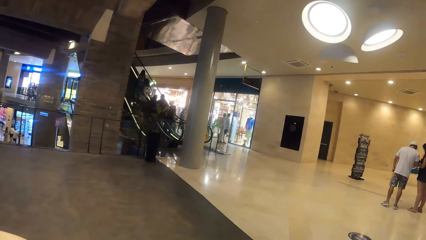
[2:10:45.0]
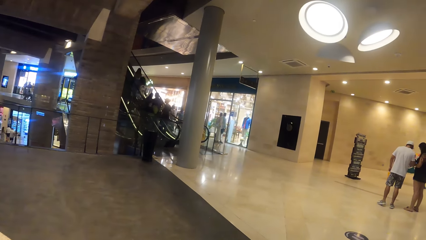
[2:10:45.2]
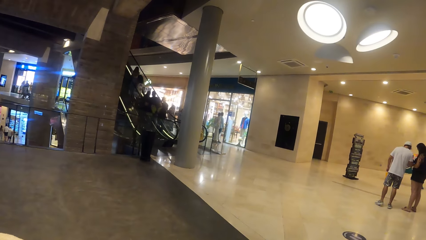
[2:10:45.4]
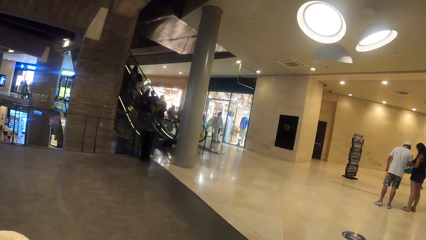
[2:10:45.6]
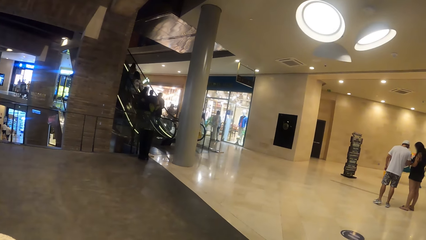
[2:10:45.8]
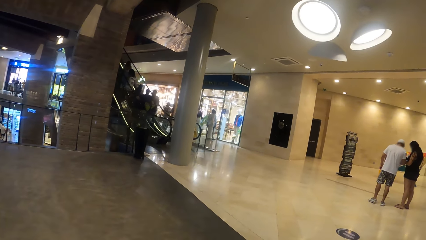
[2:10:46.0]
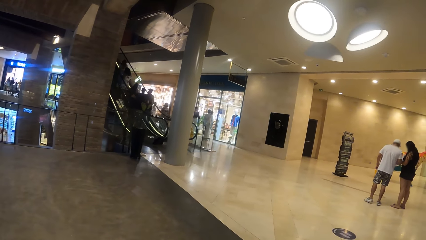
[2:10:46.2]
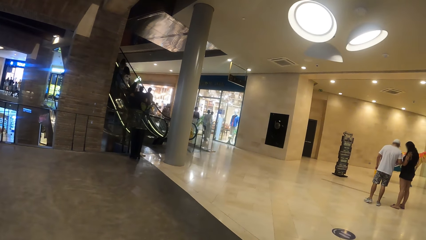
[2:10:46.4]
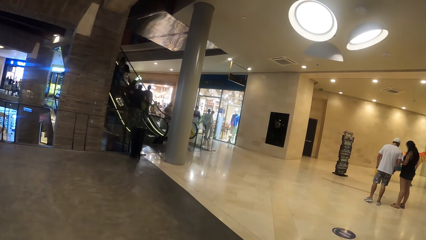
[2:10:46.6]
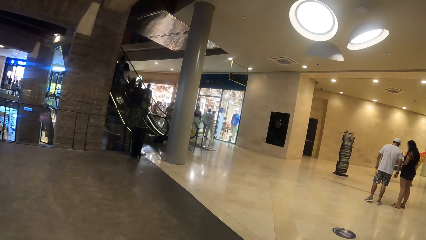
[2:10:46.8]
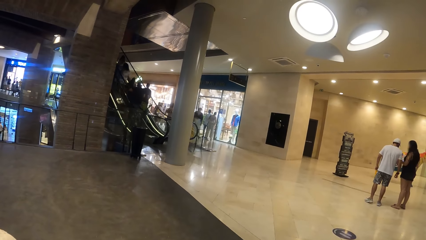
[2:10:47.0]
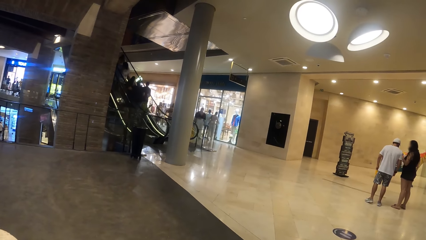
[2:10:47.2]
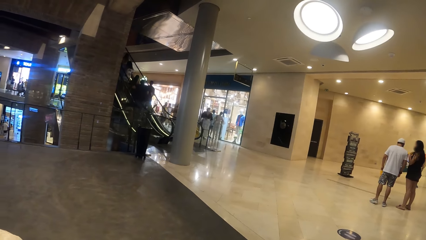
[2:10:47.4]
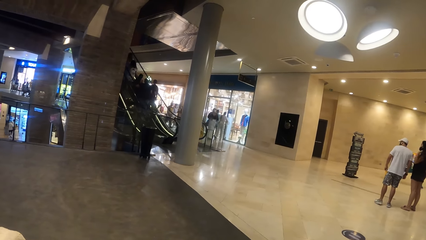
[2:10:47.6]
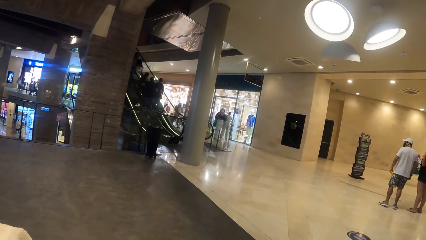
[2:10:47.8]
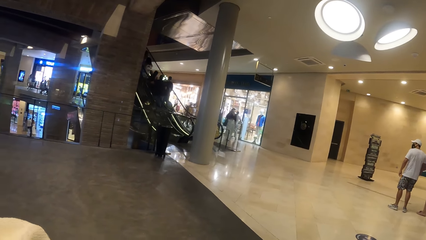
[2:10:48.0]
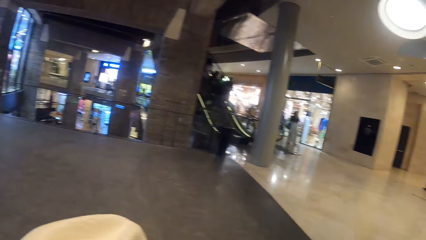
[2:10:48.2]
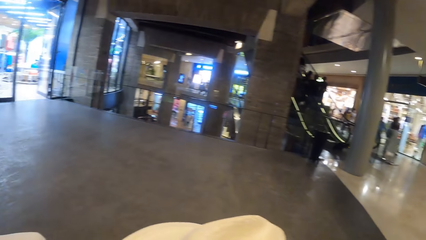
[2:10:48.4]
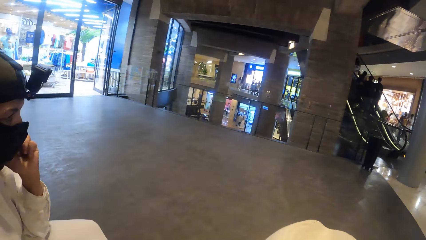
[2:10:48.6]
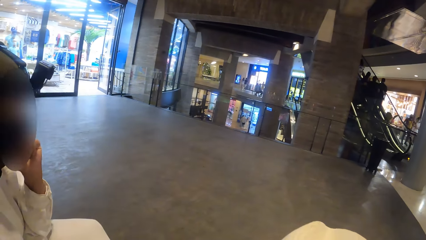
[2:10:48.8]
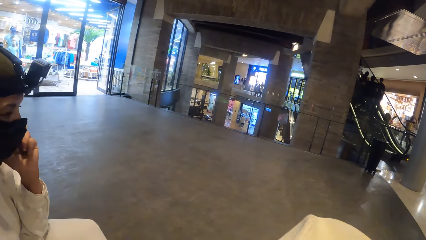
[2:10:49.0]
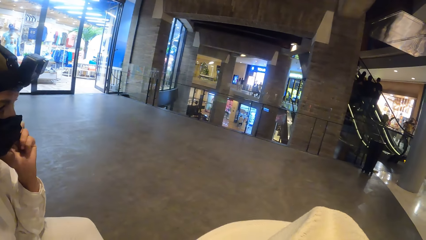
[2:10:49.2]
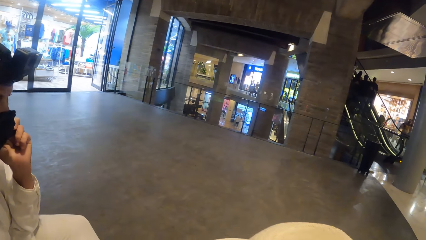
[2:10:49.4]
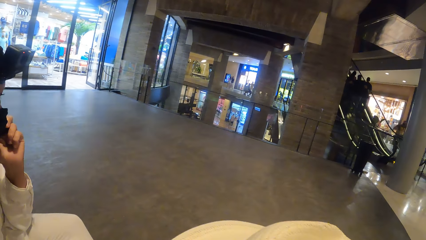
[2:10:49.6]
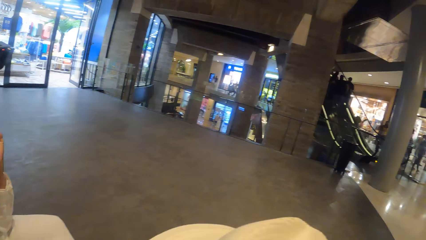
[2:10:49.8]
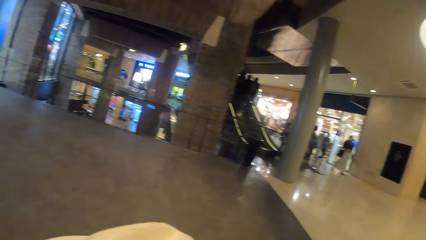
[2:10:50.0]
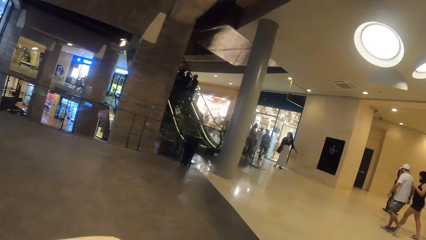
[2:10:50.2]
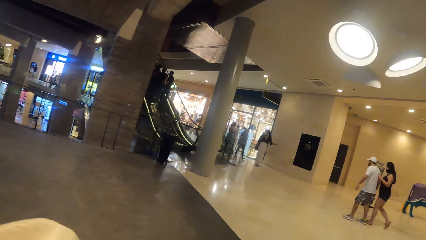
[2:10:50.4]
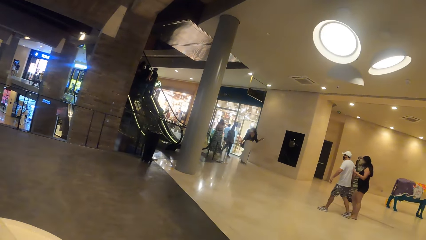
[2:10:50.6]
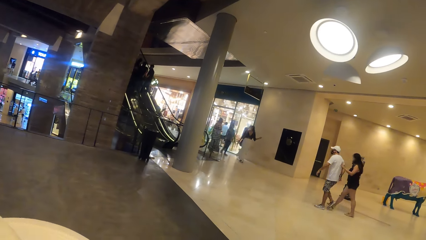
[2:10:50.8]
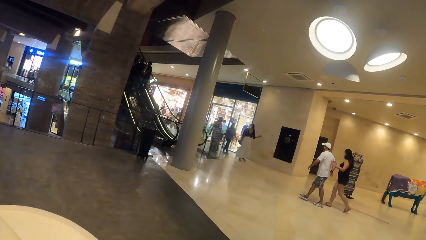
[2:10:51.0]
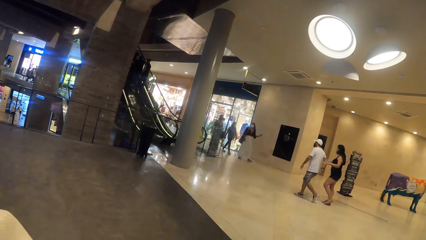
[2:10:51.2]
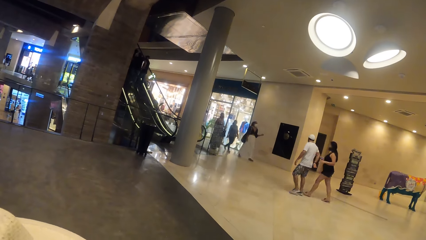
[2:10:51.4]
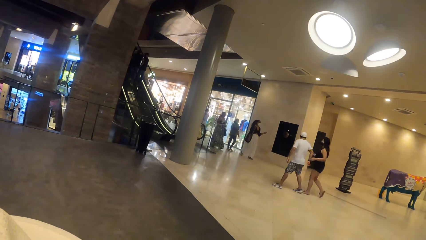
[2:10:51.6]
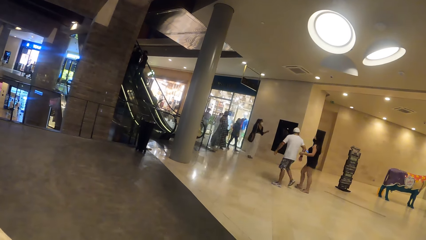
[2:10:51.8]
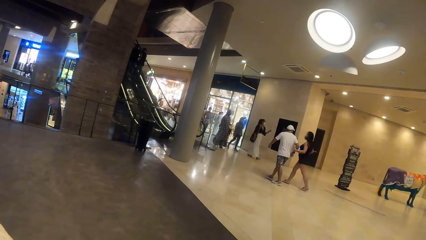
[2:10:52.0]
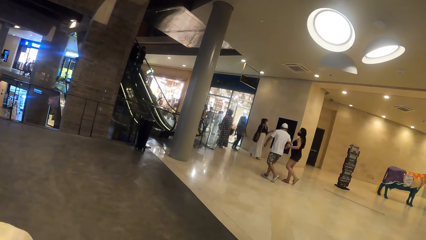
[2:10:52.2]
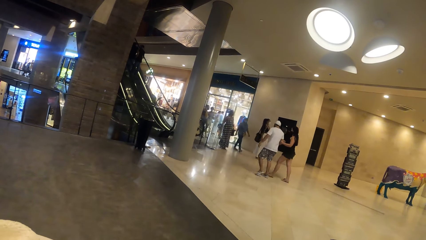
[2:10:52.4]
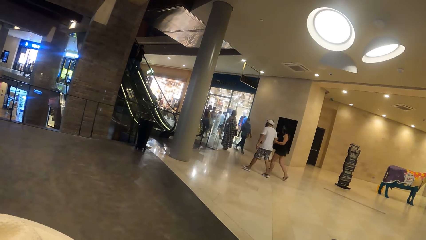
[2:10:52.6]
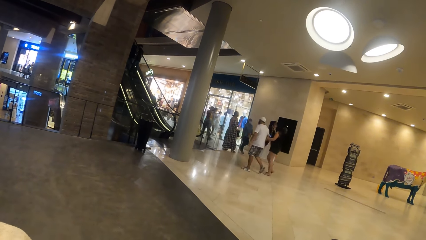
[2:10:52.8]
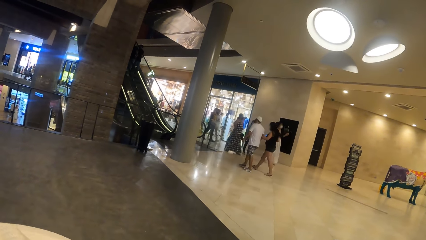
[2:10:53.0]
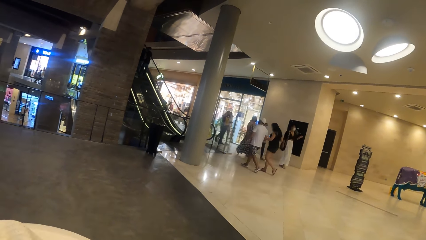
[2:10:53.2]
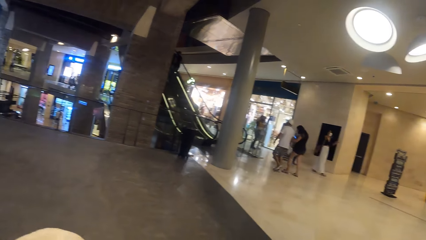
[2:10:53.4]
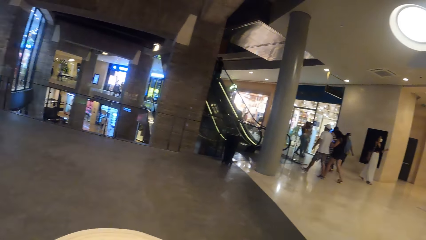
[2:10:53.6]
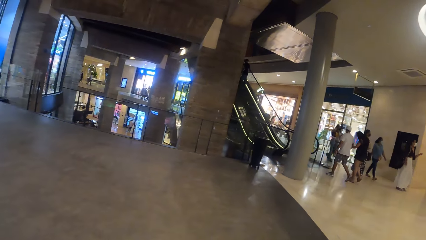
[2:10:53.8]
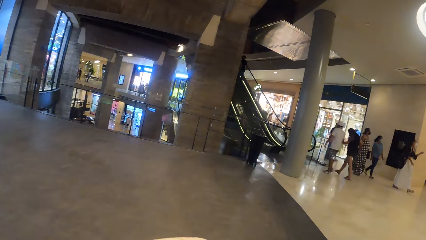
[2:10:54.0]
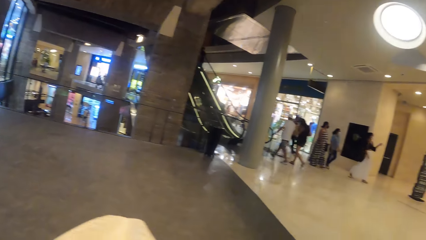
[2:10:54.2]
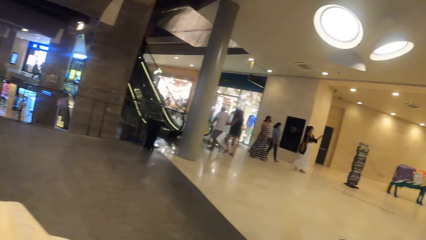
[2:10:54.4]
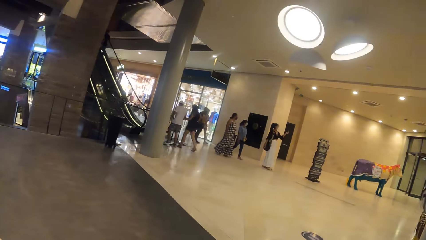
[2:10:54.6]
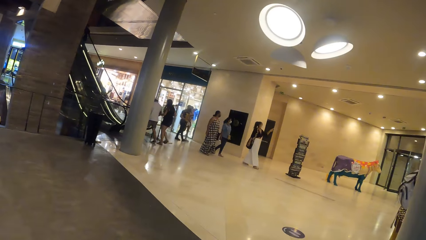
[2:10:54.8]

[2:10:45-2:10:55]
The woman converses through the phone in her left hand.

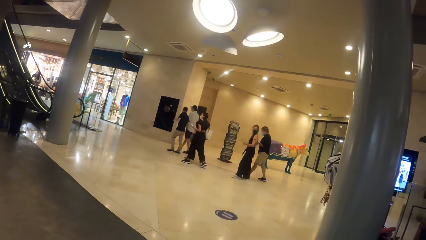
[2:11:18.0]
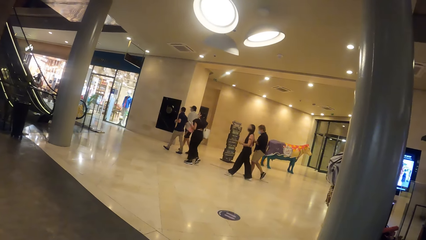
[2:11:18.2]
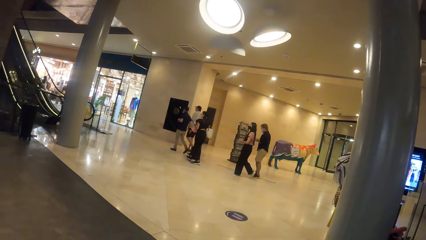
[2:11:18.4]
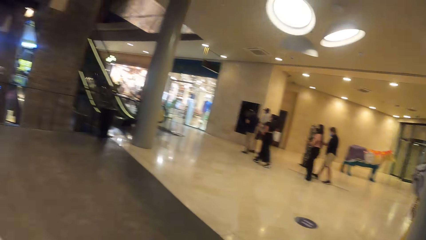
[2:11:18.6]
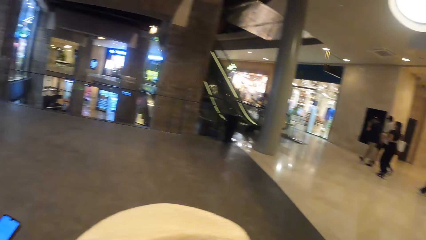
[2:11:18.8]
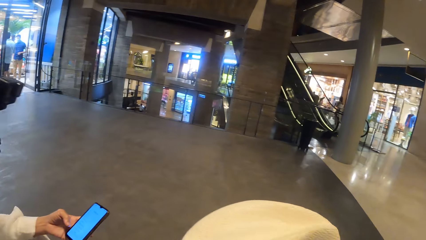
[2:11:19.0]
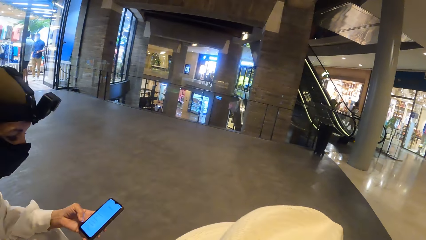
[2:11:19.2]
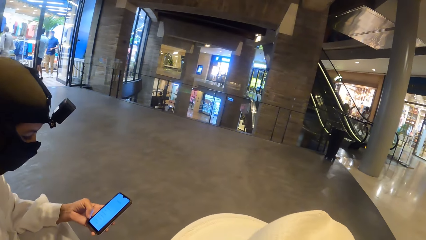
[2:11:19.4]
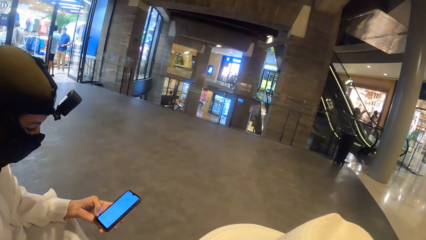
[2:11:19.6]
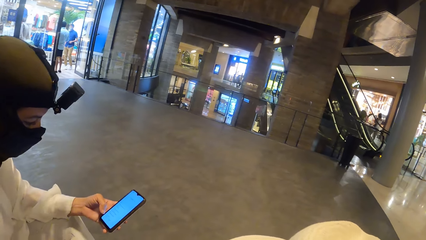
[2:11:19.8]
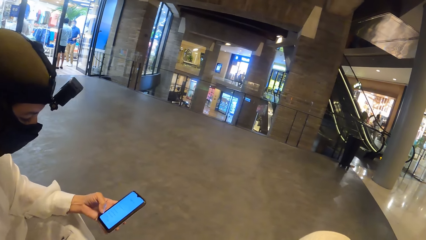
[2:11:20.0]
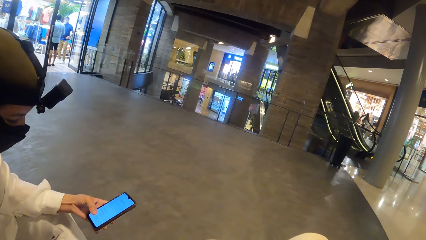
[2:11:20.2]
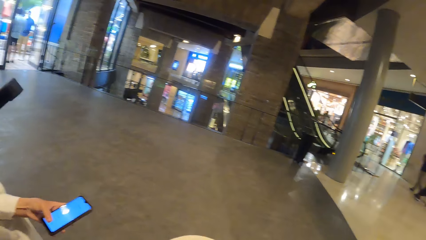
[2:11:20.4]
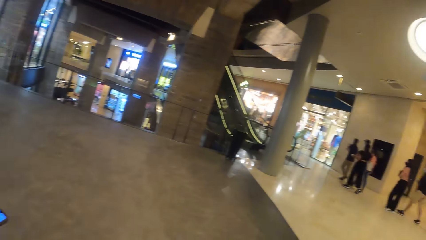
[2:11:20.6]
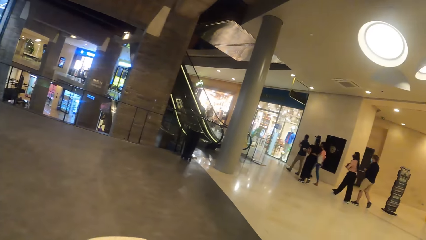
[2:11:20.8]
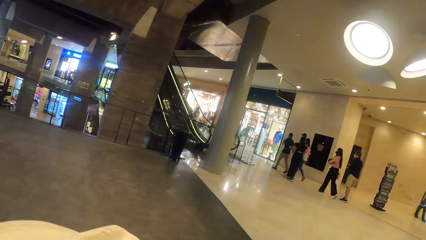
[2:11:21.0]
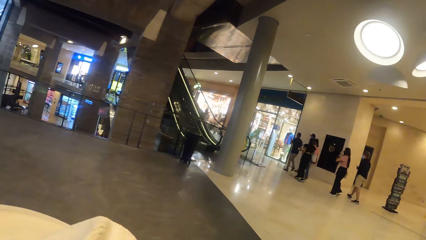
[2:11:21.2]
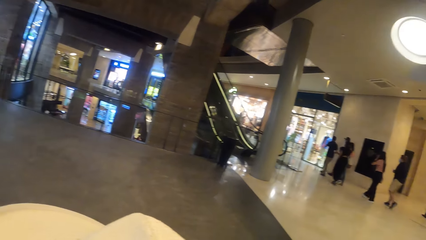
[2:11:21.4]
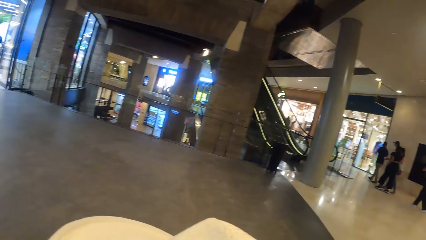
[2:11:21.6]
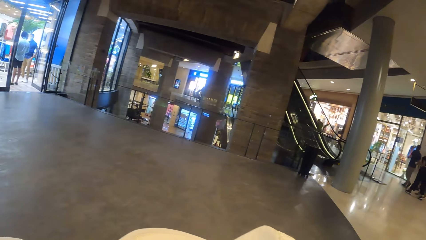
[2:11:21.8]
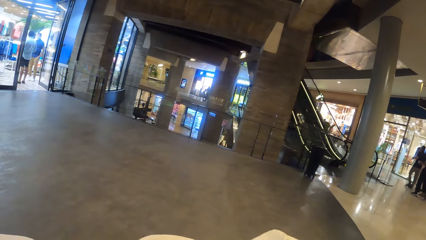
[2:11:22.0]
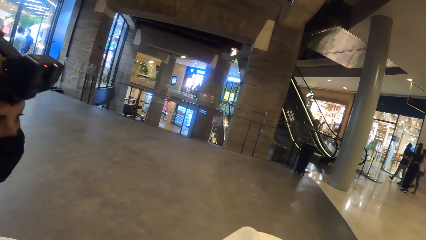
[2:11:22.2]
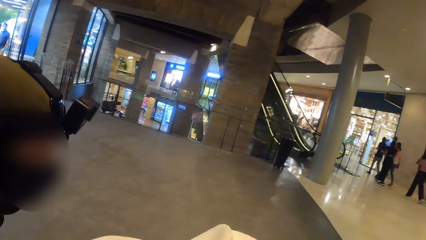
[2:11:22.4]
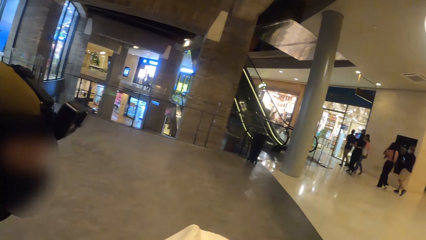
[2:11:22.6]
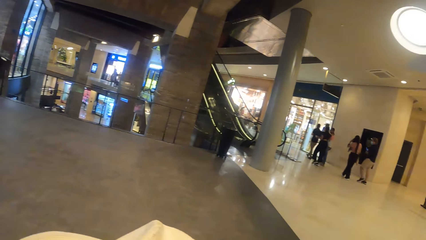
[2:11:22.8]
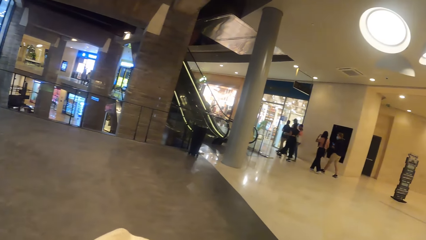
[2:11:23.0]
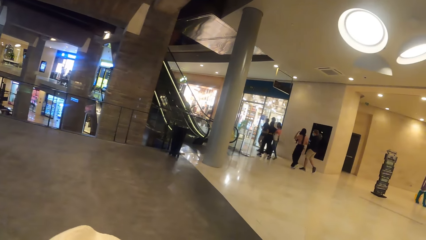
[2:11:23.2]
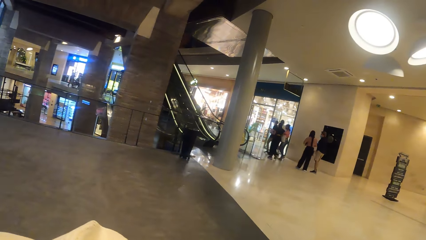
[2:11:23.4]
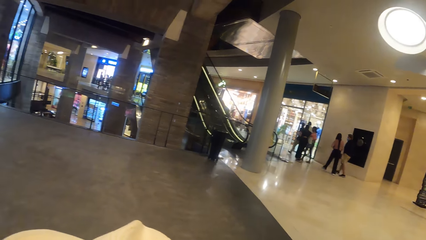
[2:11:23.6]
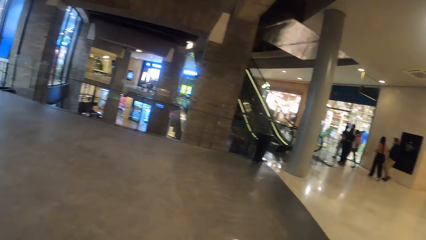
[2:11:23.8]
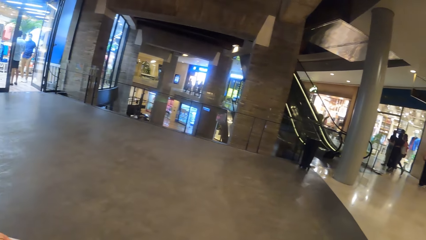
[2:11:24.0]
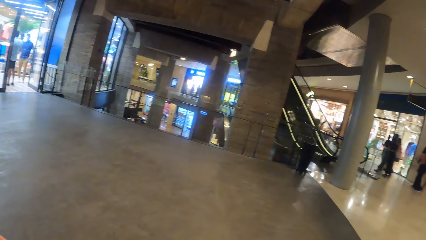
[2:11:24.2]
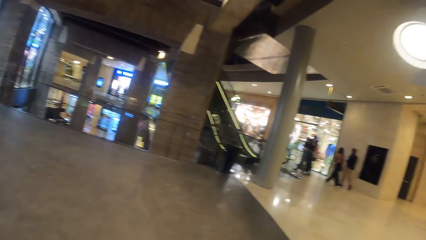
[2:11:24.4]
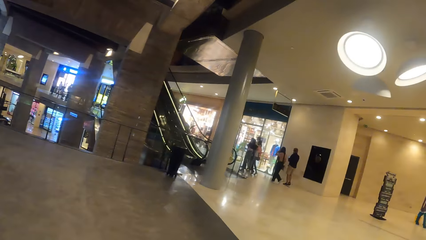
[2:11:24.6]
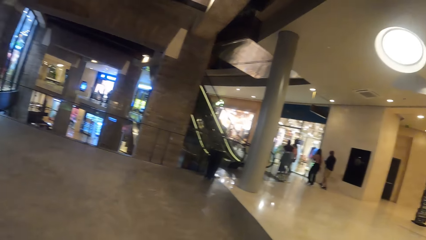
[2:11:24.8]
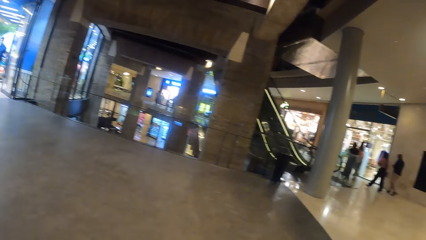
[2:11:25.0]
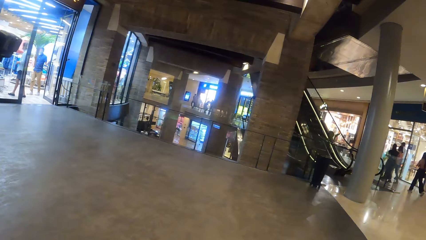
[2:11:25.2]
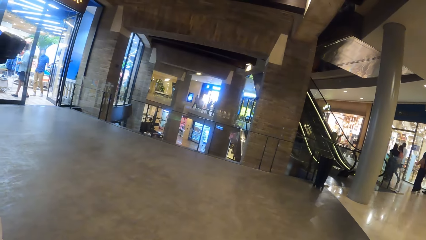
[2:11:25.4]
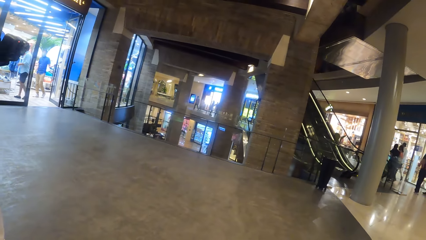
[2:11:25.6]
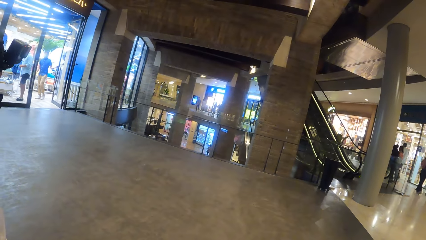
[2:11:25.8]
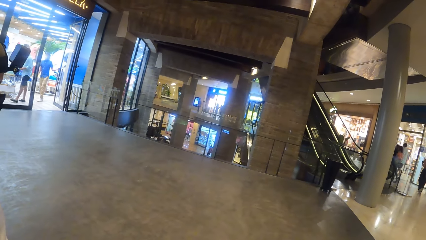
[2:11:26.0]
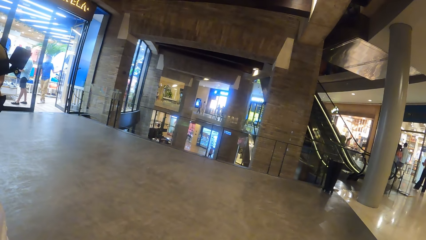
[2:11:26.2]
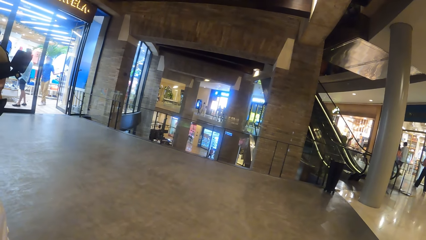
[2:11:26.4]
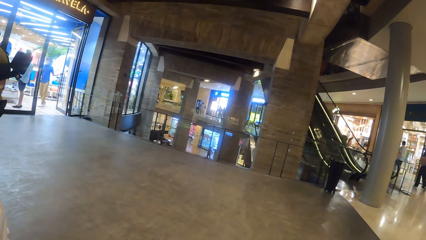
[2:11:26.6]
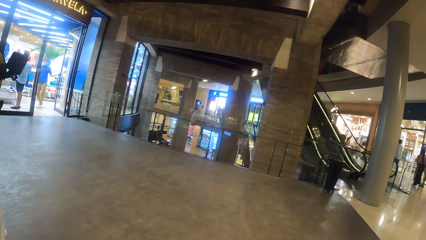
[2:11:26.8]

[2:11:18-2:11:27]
The woman presses the phone in her left hand.
